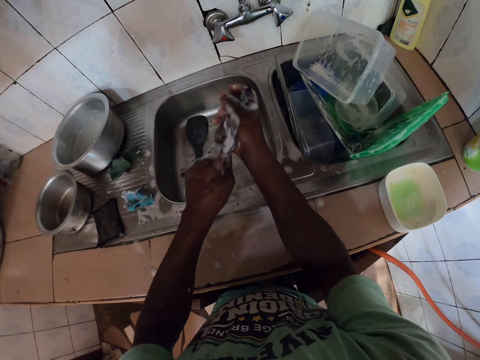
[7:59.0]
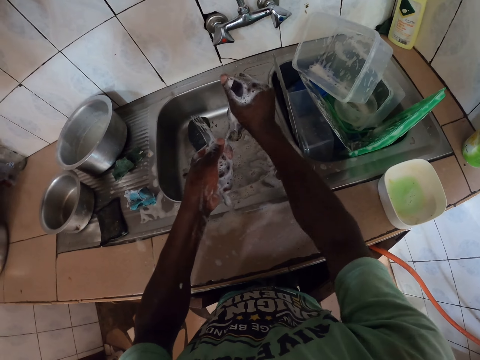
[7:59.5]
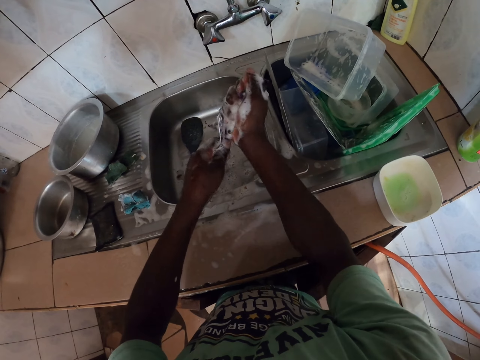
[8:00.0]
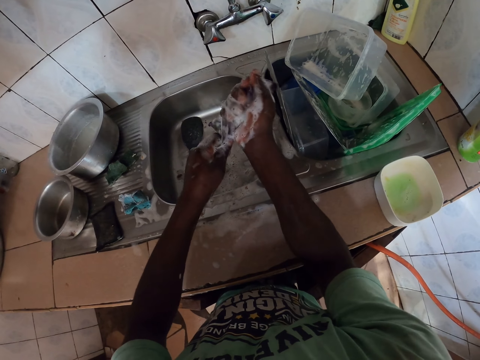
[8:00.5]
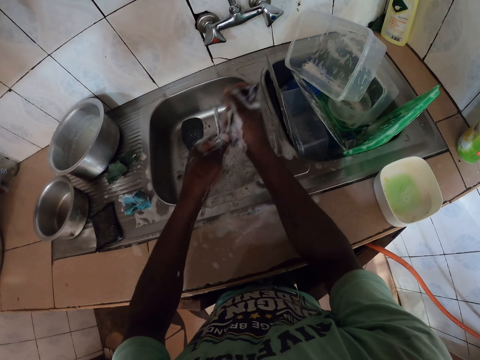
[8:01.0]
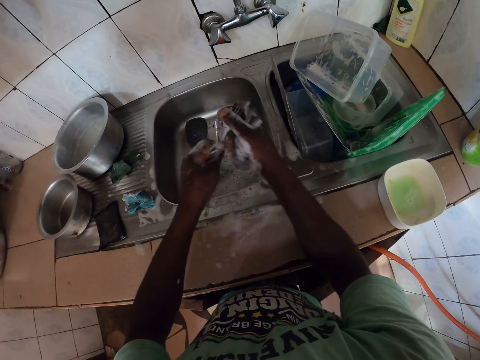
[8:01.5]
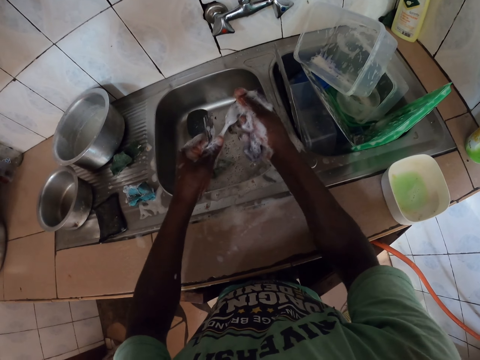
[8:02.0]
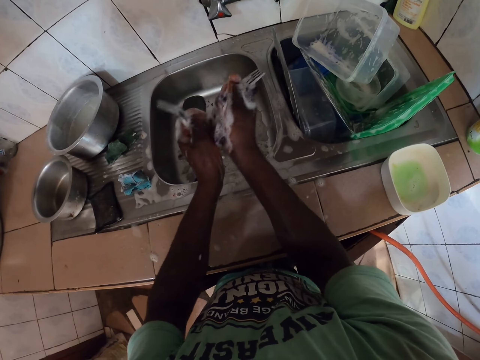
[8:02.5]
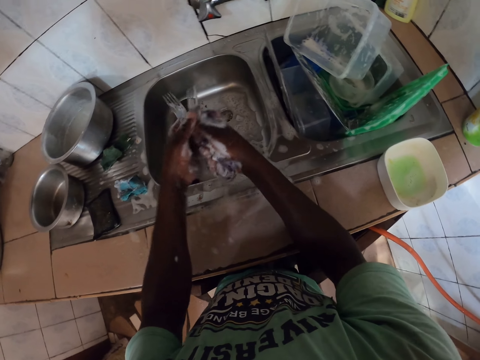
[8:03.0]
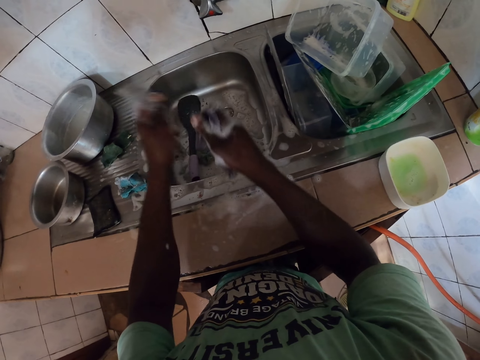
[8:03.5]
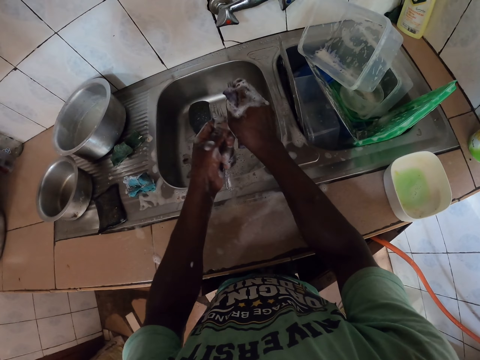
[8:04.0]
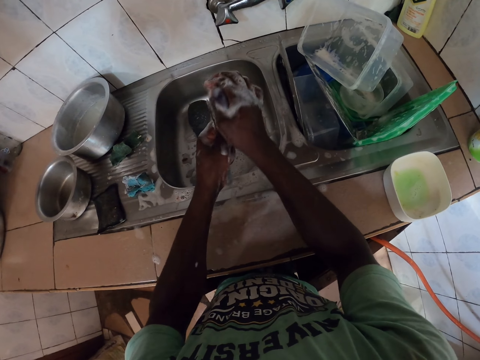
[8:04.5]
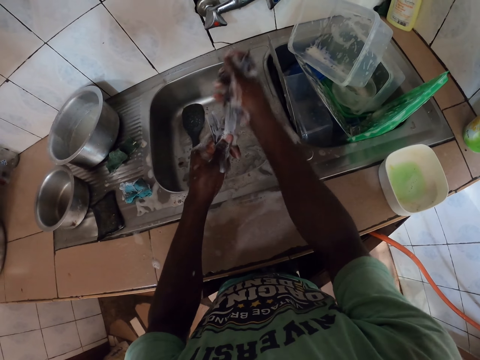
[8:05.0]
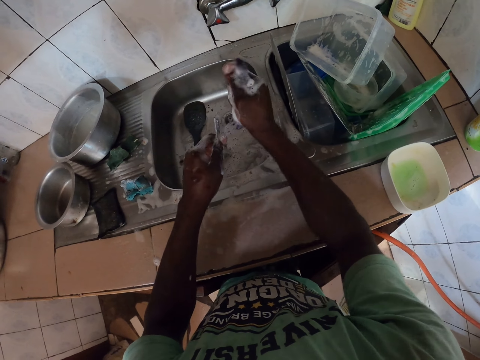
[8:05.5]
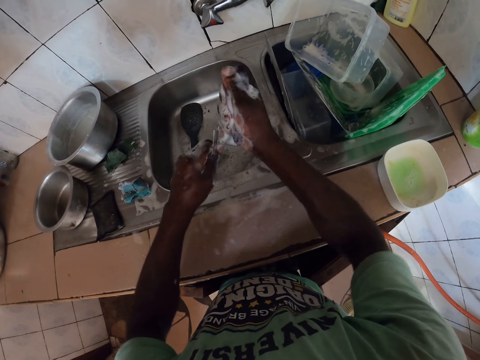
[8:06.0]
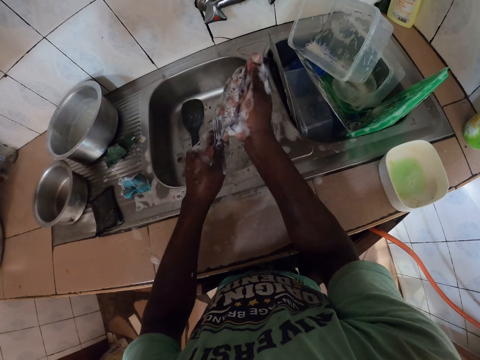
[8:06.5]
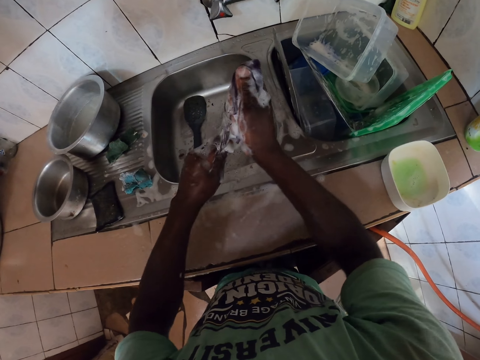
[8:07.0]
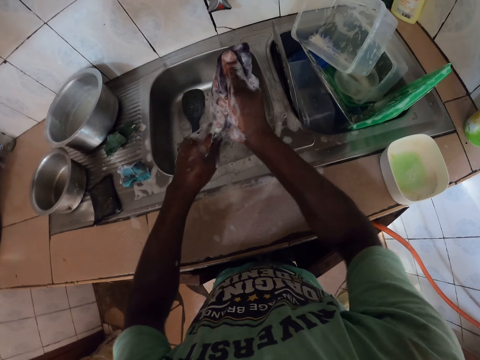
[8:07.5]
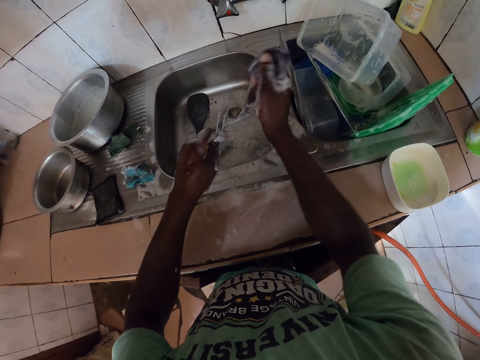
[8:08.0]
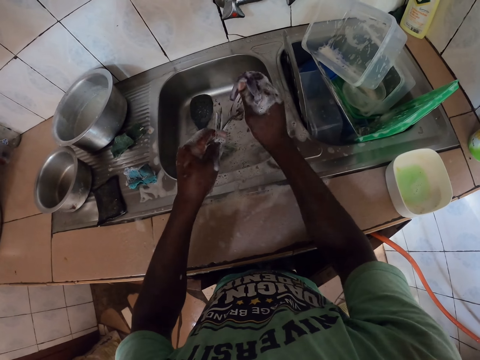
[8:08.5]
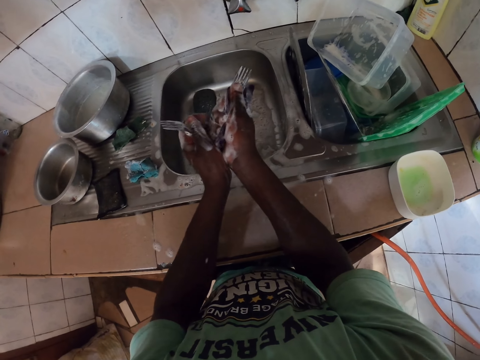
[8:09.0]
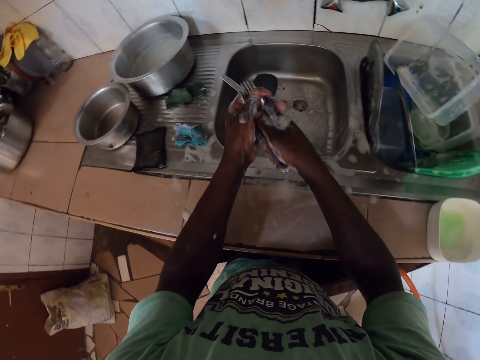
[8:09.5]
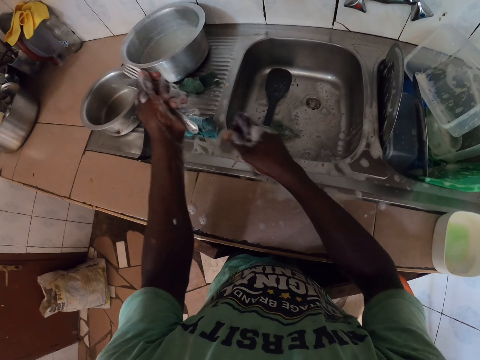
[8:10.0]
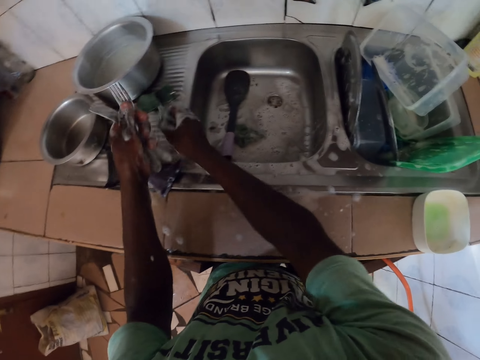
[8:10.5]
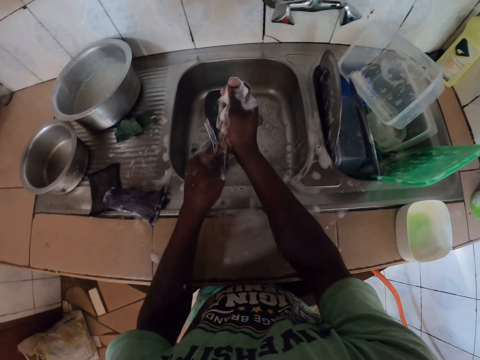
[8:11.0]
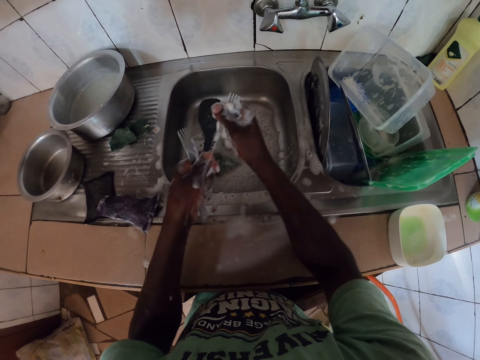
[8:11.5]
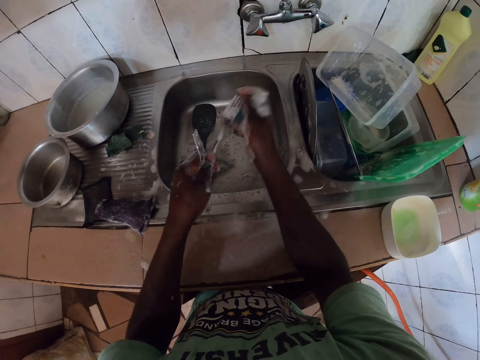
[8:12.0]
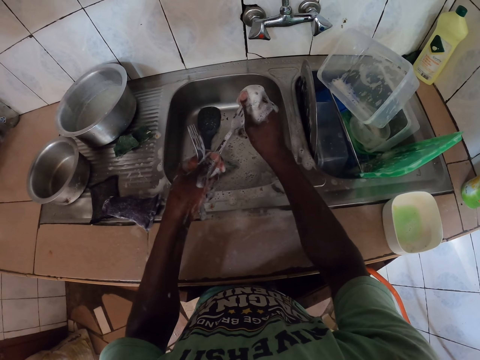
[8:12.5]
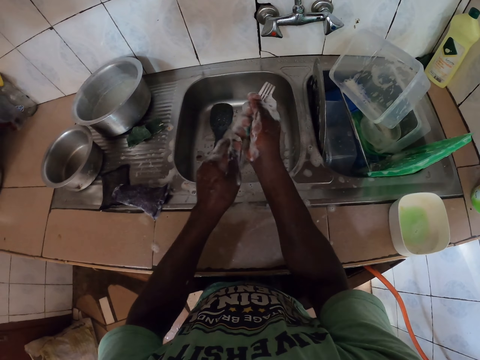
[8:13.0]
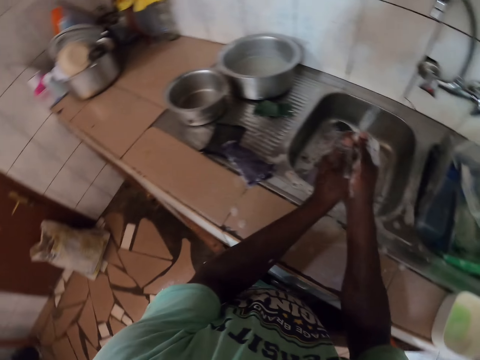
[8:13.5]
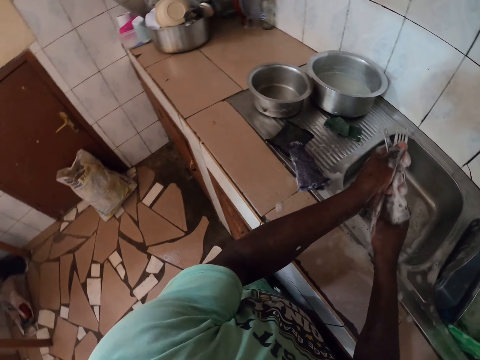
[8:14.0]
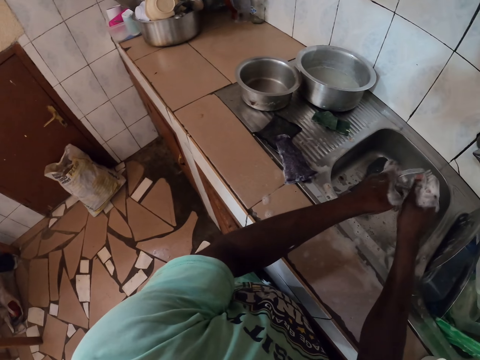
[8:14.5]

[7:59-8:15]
The camera wearer puts down the sponge. They wash the spoons.

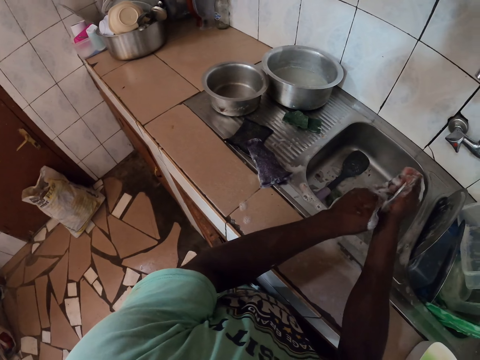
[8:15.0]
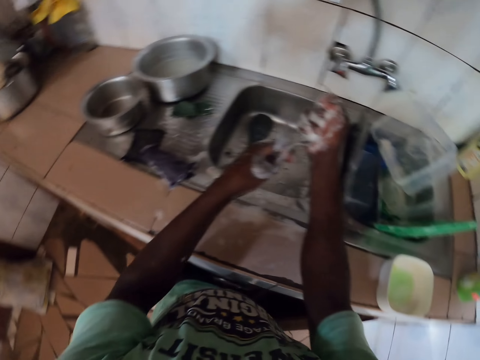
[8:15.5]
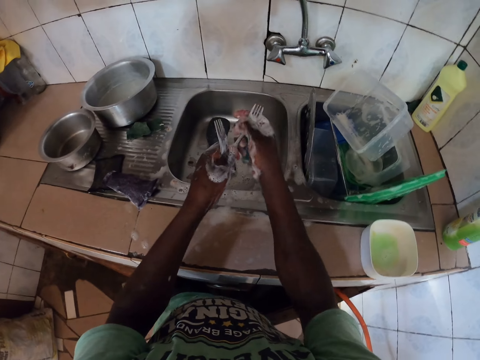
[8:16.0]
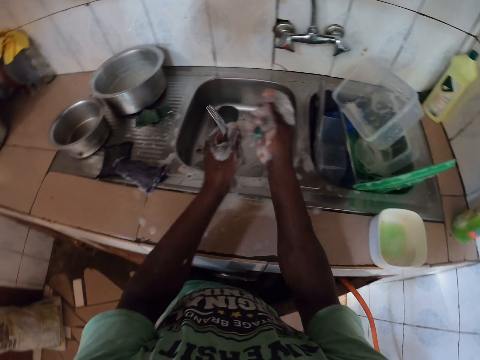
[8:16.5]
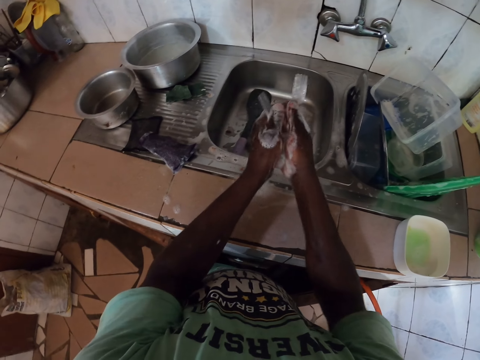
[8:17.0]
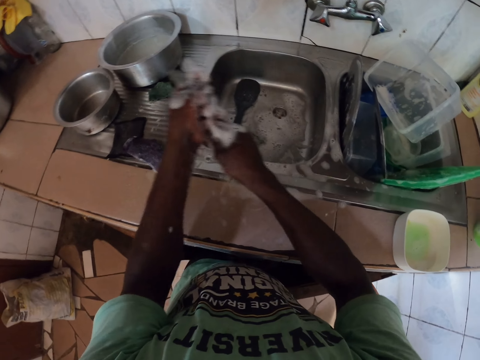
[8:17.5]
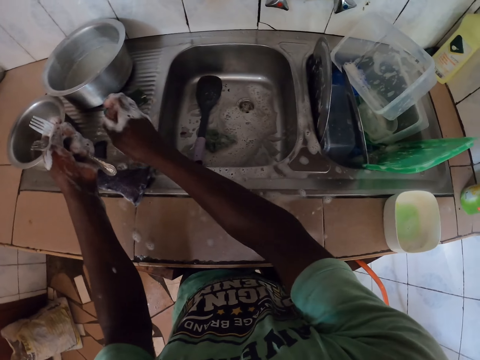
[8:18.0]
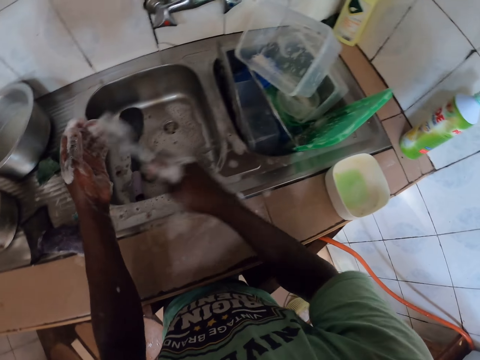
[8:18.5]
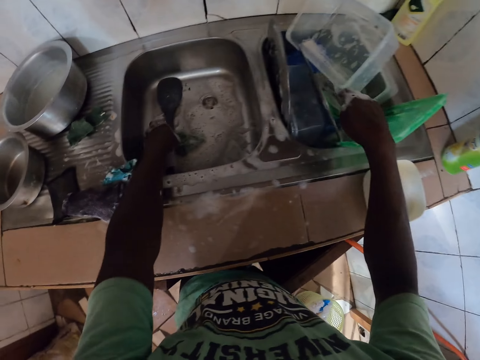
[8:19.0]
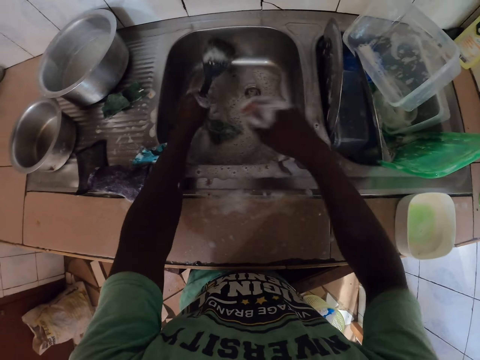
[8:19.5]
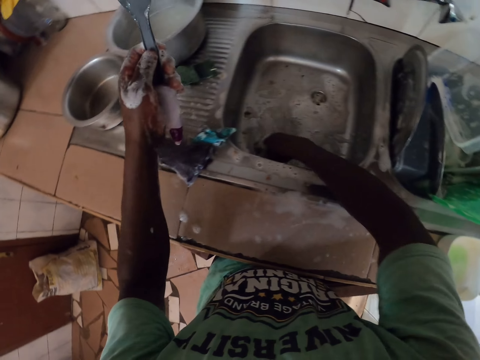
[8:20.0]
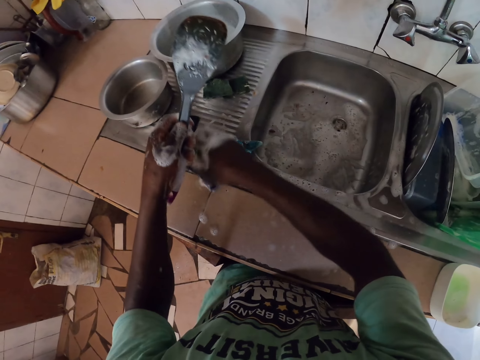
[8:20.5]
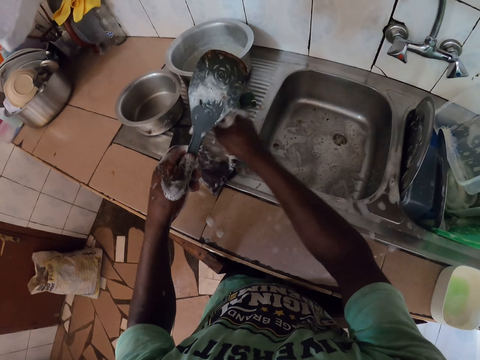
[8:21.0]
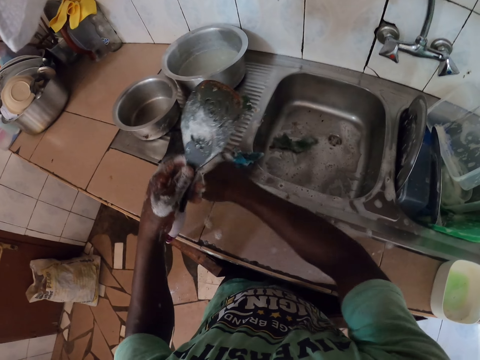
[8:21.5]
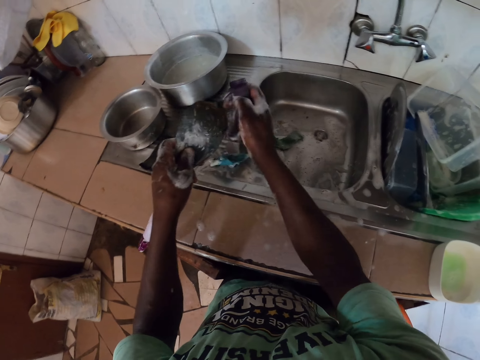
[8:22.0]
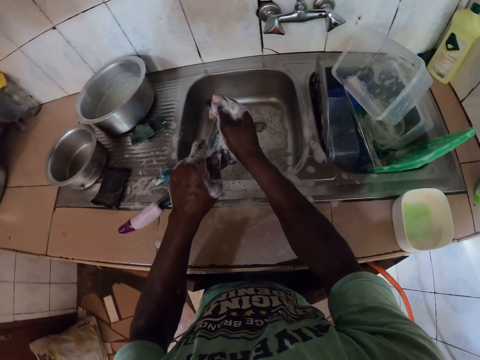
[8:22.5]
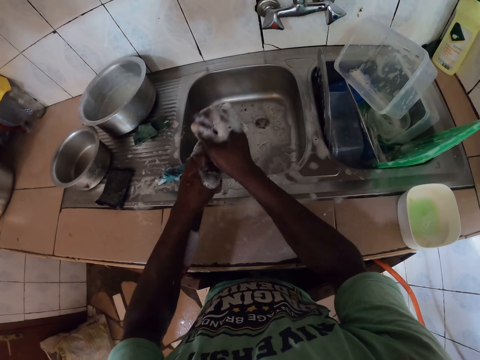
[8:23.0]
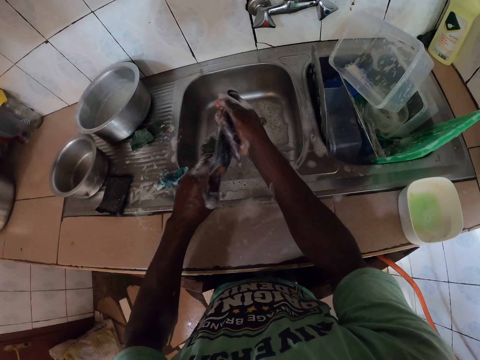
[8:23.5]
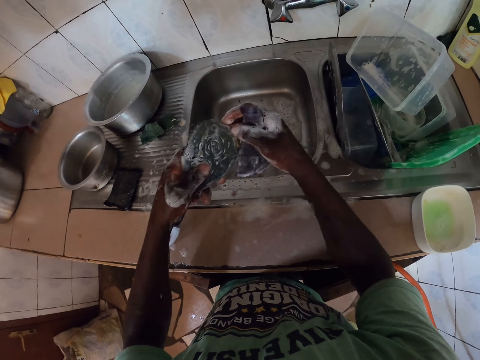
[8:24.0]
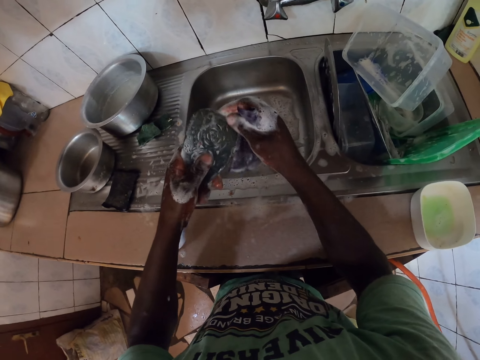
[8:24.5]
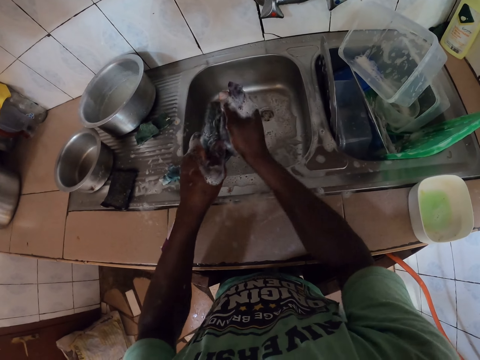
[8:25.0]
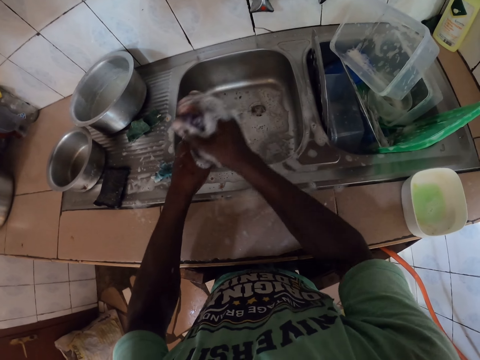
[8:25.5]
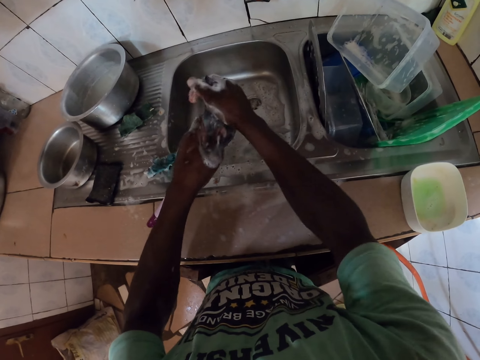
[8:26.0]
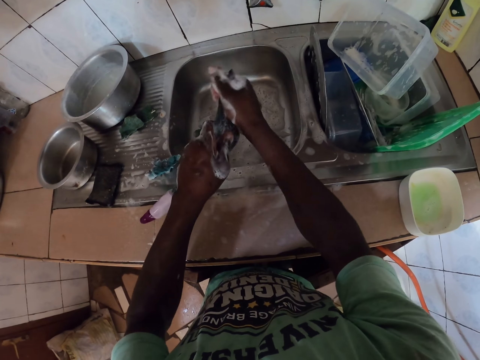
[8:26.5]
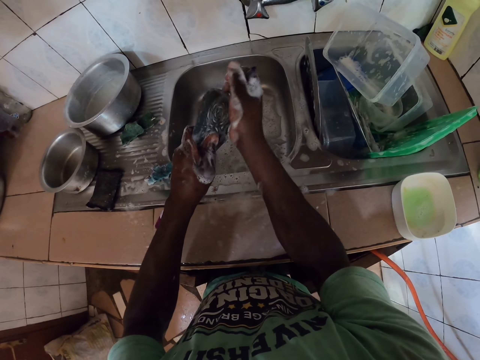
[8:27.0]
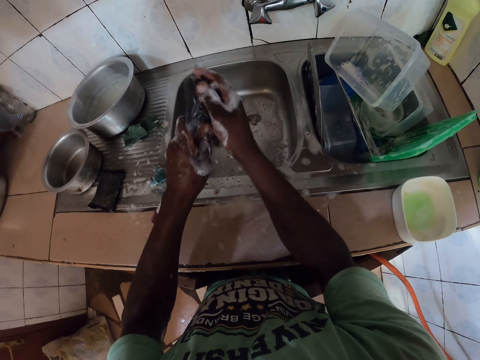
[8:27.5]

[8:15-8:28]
The camera wearer puts the sponge down. They put the spoons in the sink and pick the serving spoon from the sink. They pick forks. They pick the sponge from the countertop. They wash the serving spoon.
